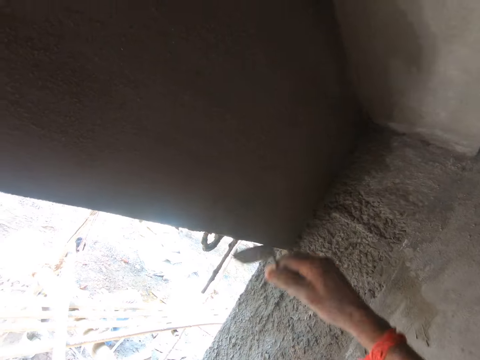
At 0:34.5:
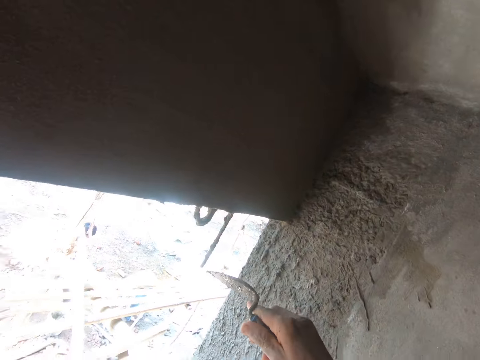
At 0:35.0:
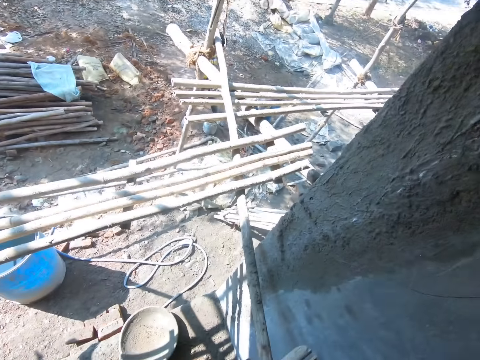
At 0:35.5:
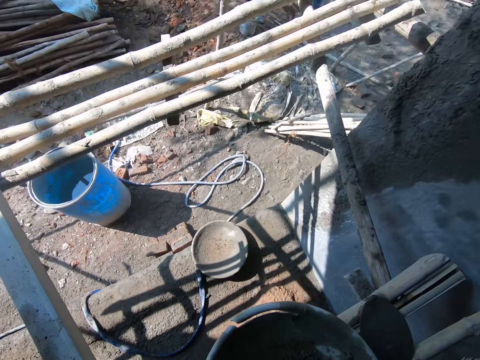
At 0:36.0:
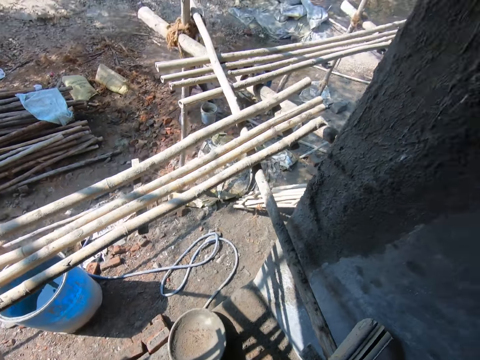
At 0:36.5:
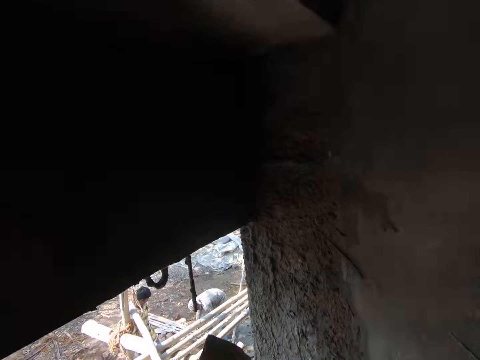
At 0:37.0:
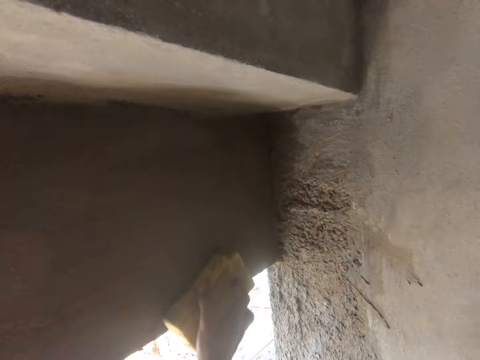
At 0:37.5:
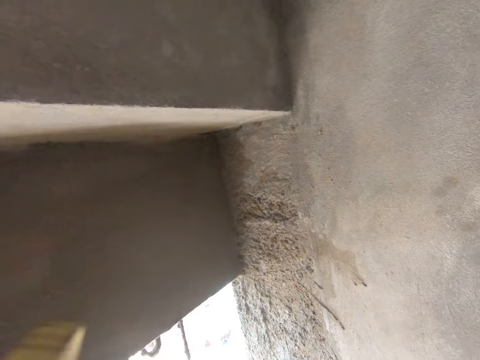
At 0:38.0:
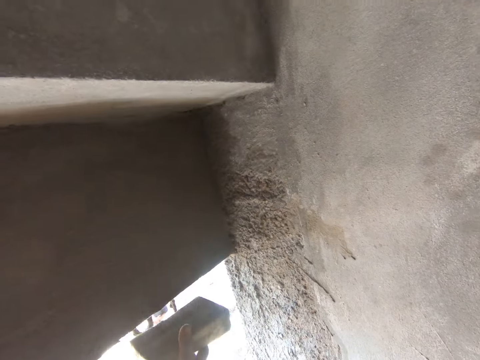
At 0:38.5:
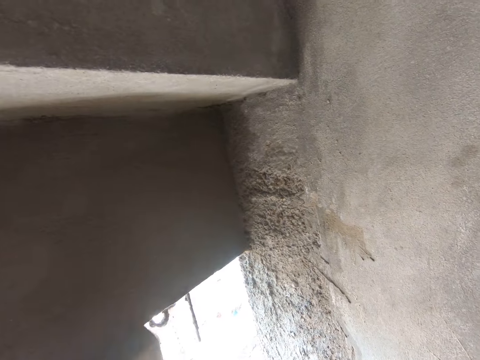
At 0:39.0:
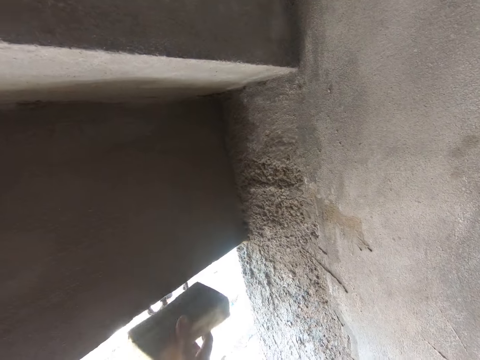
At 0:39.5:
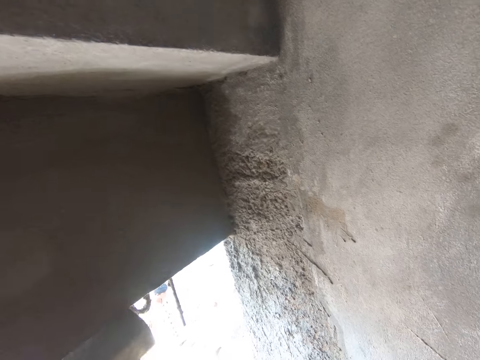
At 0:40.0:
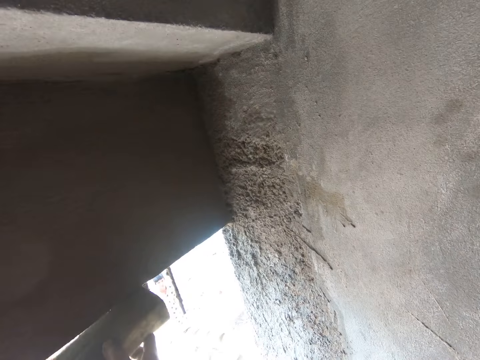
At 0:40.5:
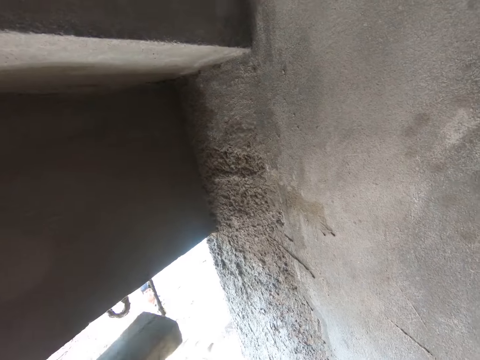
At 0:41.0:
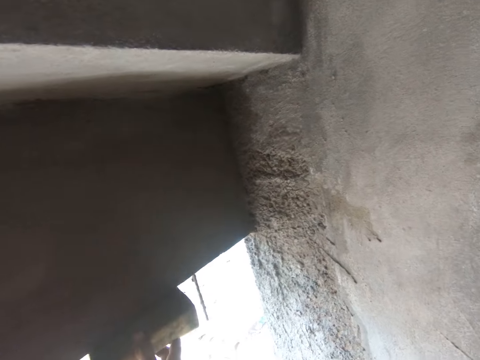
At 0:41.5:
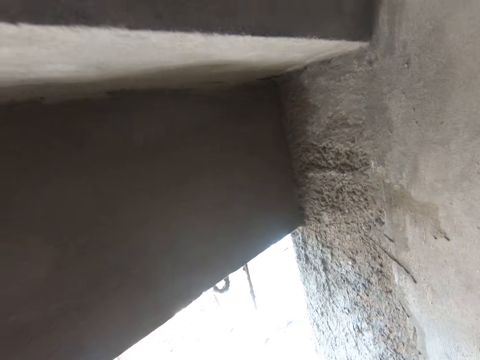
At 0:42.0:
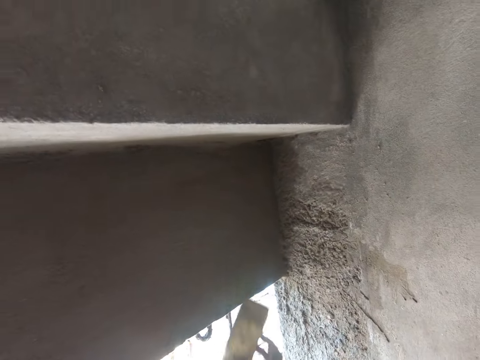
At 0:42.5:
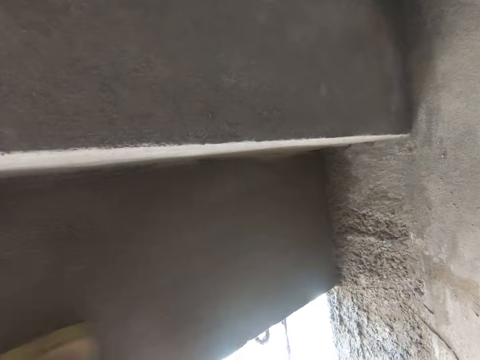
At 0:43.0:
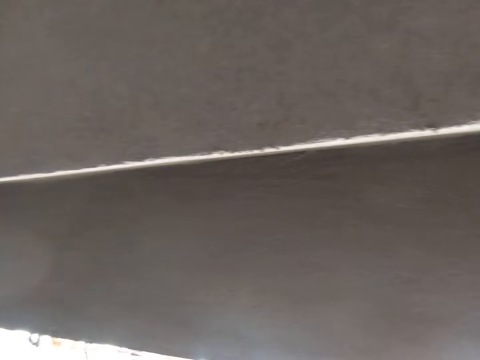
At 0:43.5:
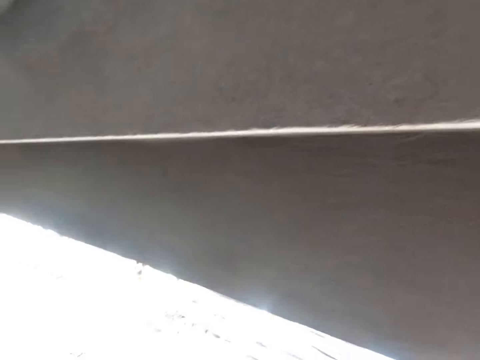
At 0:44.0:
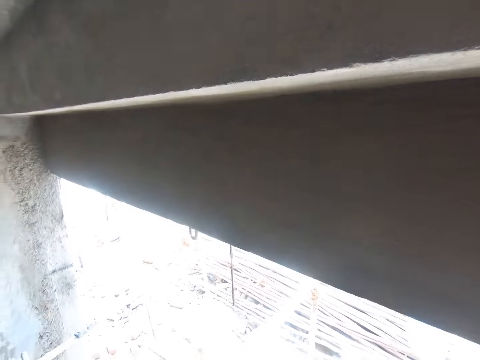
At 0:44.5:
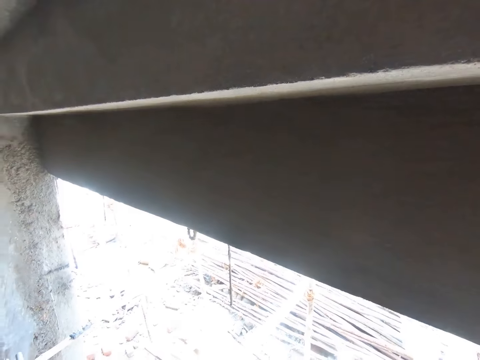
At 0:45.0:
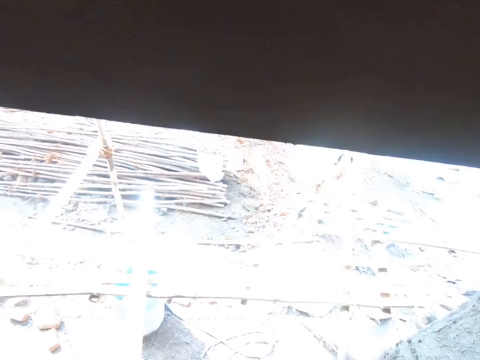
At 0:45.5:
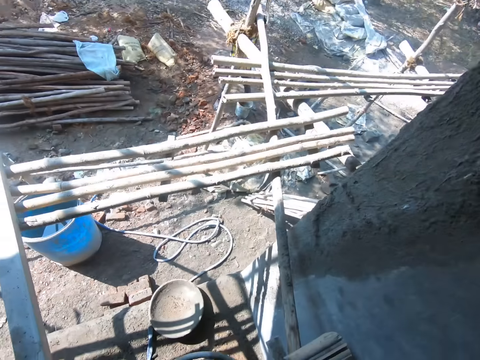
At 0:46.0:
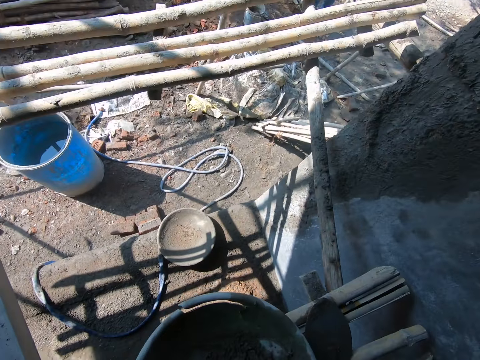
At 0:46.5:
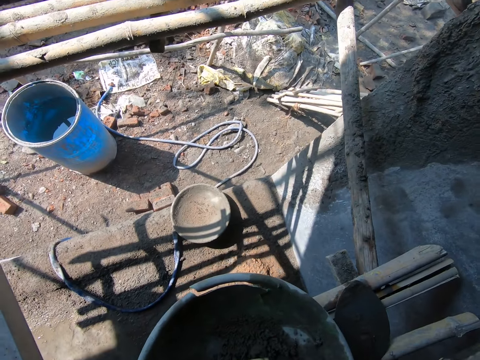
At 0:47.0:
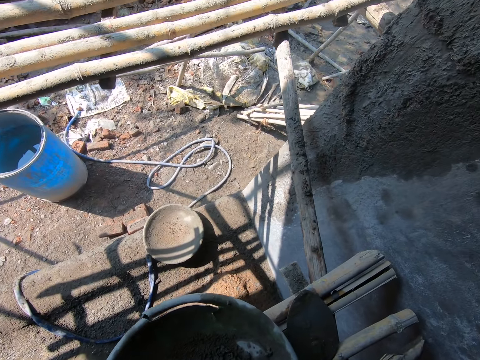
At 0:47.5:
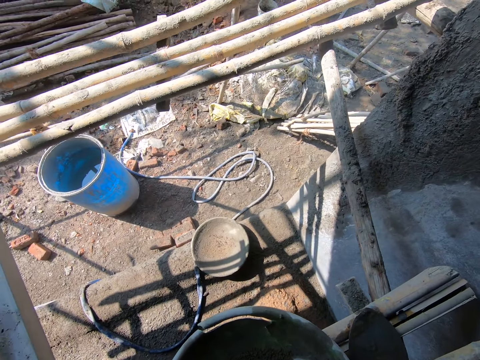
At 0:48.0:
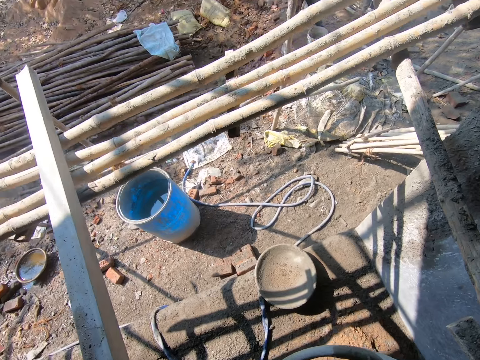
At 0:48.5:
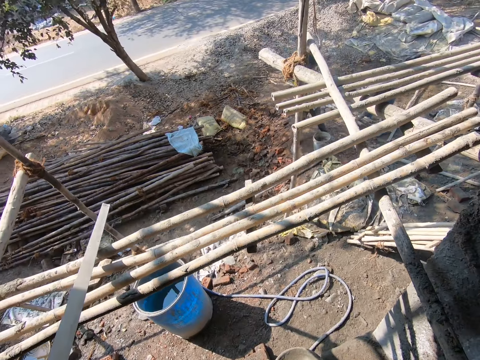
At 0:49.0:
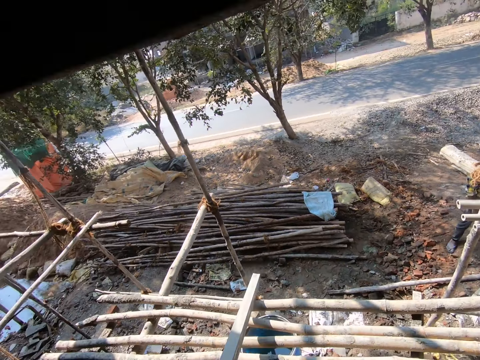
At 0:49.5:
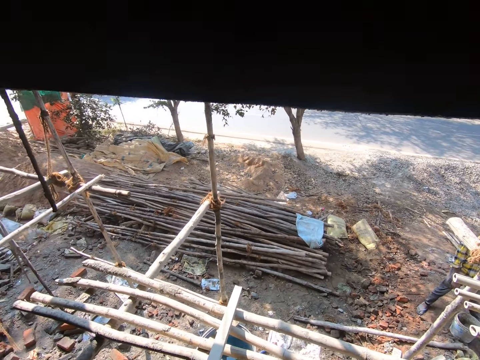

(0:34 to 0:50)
The camera wearer scoops cement with the trowel. They smoothen the wall with the trowel. They look around and pick up the metal.

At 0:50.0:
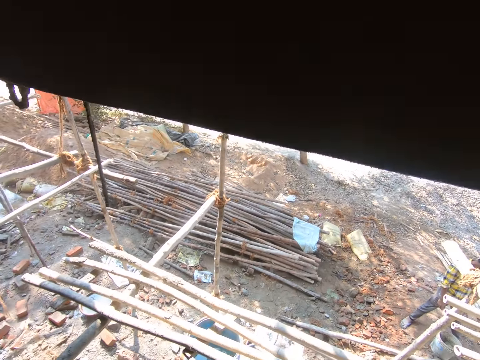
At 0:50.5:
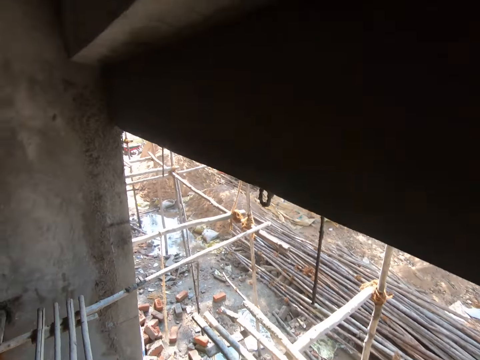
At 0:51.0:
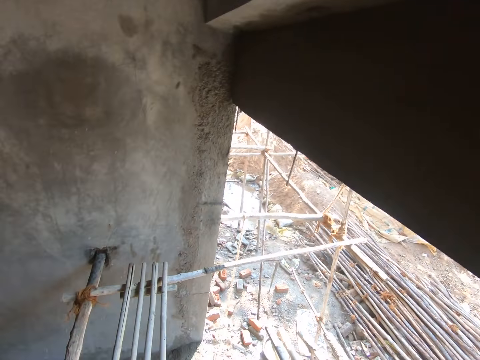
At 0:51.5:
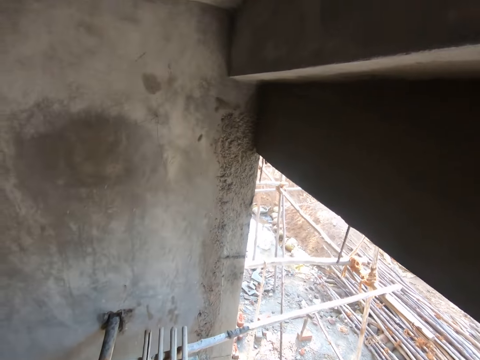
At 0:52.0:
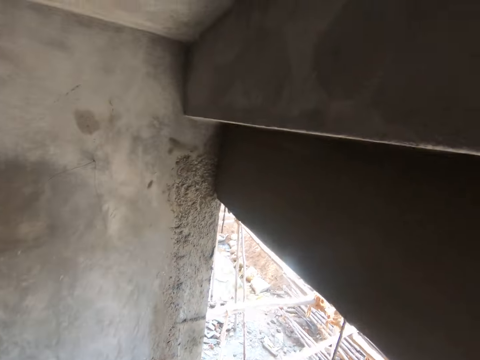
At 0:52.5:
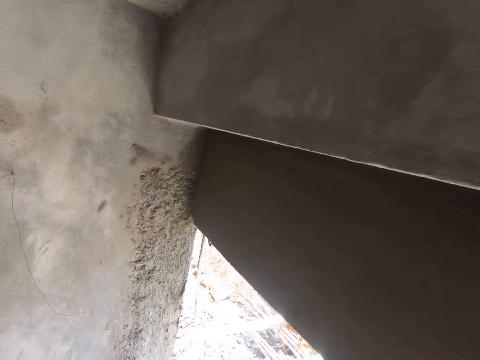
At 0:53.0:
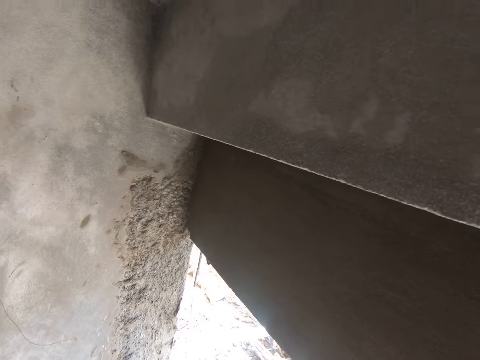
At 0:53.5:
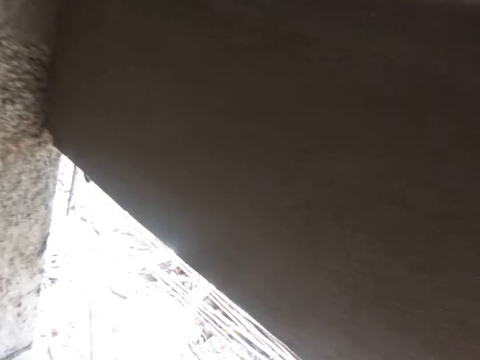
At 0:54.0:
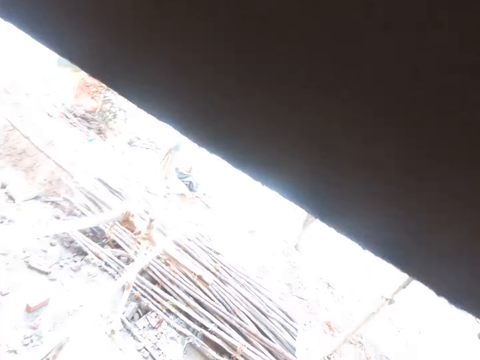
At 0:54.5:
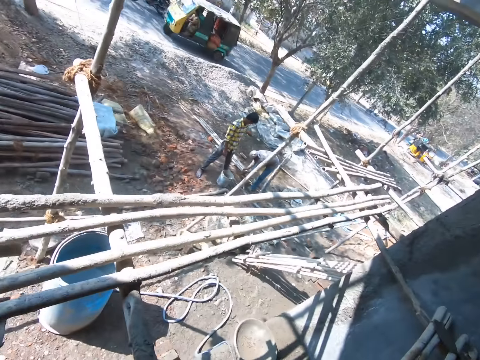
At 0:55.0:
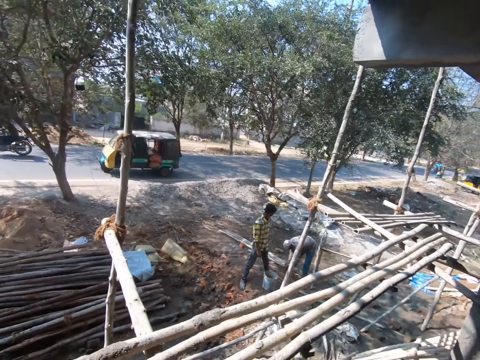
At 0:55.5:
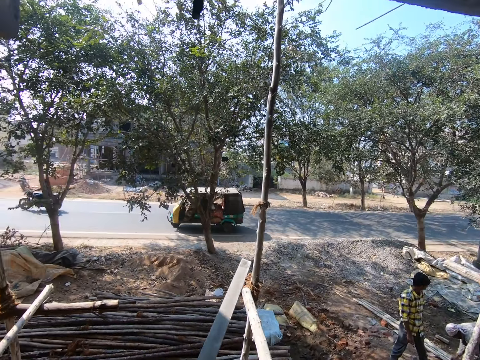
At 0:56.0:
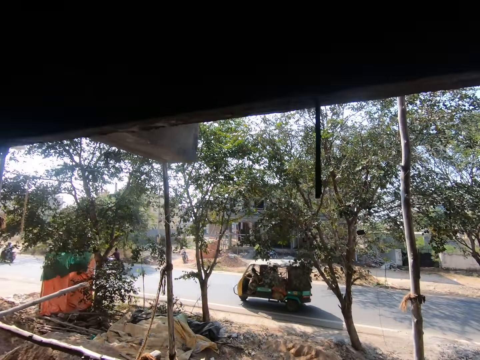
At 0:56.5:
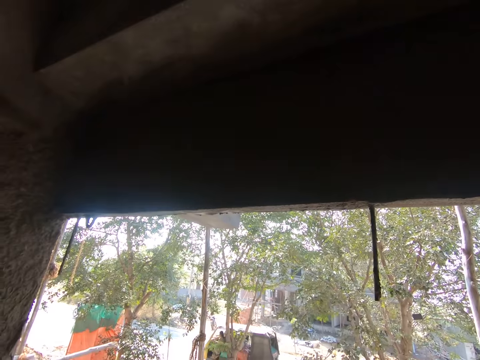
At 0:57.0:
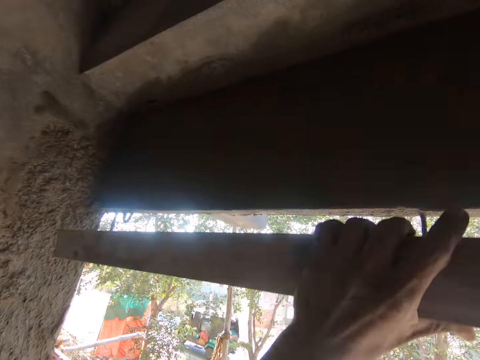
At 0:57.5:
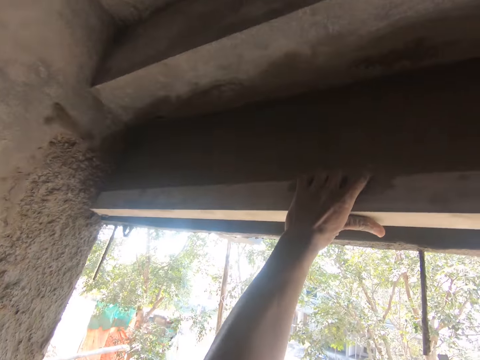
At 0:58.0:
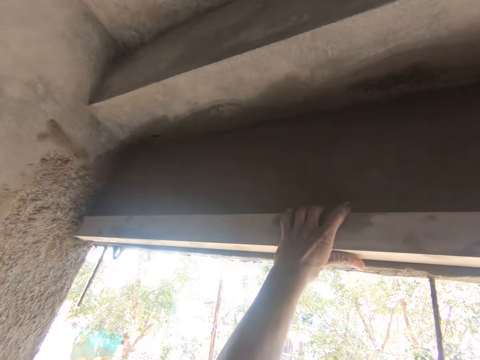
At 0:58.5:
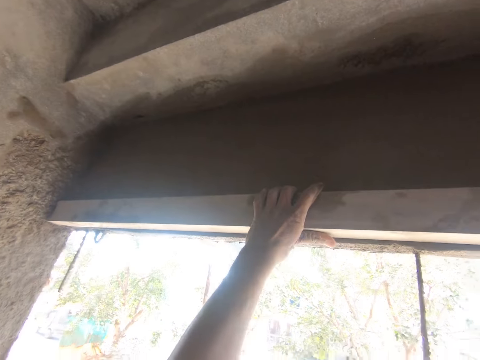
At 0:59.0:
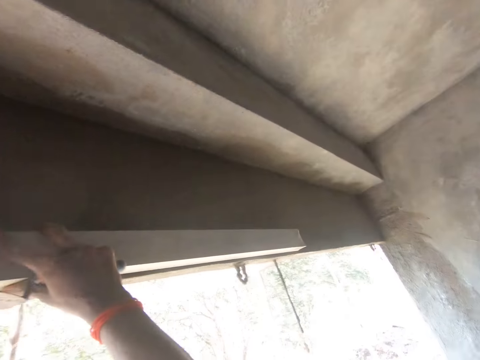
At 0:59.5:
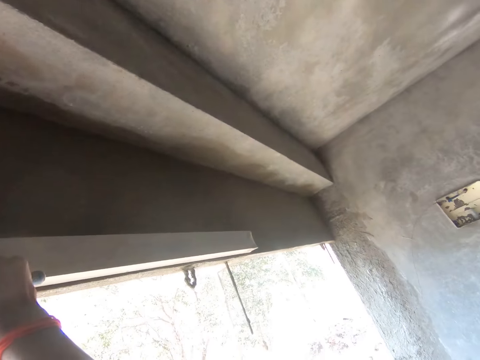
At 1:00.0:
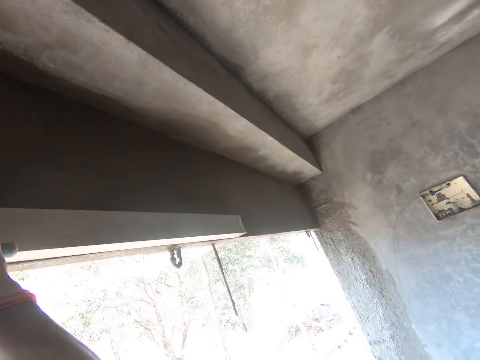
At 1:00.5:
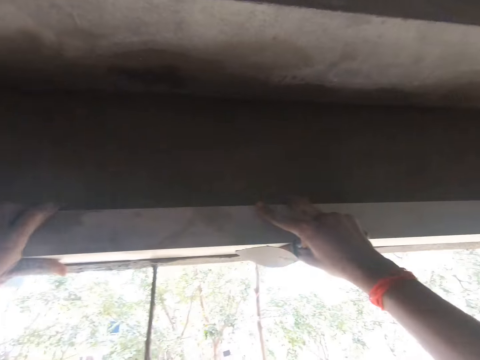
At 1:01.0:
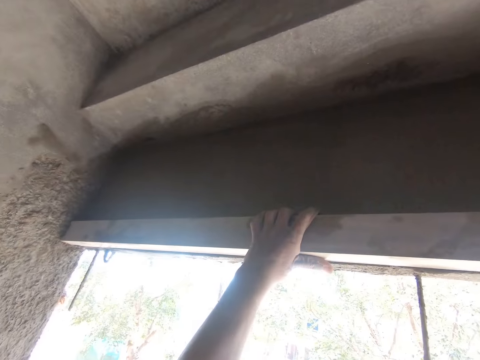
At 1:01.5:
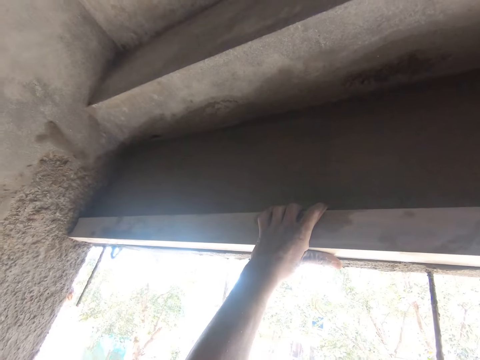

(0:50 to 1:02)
The camera wearer walks around. They look around. They level the wall with the metal.
